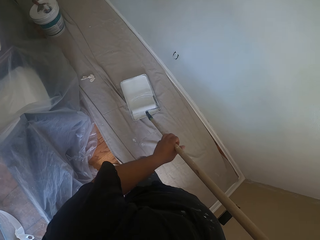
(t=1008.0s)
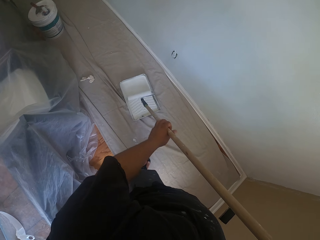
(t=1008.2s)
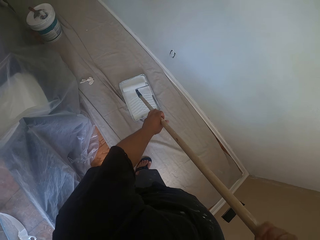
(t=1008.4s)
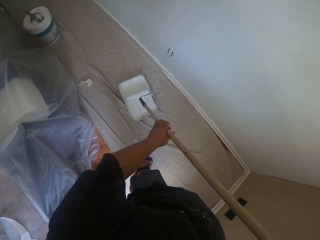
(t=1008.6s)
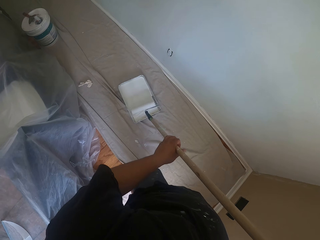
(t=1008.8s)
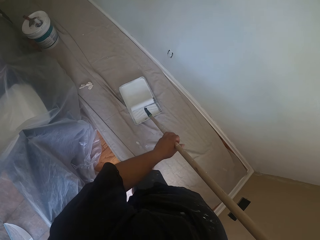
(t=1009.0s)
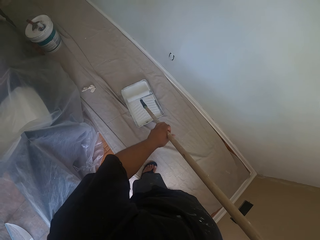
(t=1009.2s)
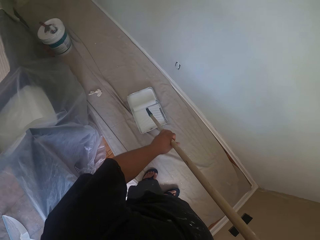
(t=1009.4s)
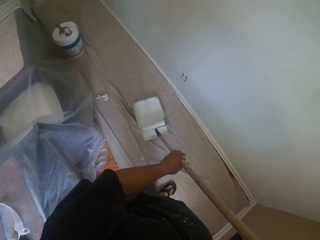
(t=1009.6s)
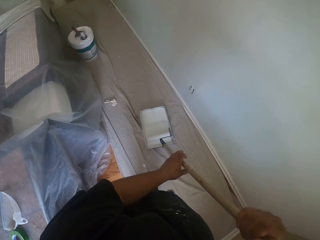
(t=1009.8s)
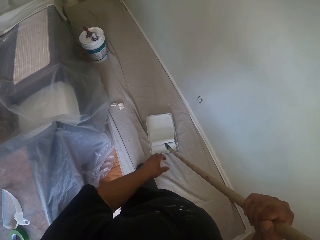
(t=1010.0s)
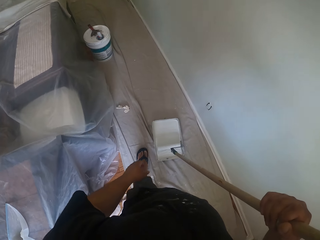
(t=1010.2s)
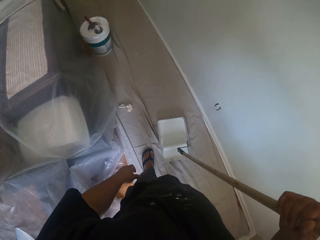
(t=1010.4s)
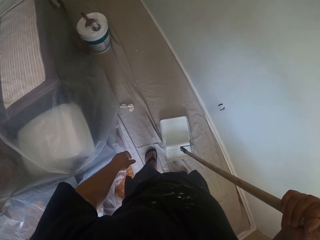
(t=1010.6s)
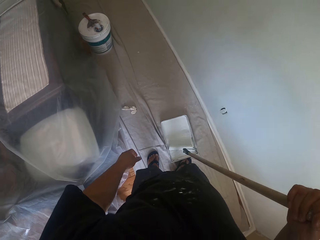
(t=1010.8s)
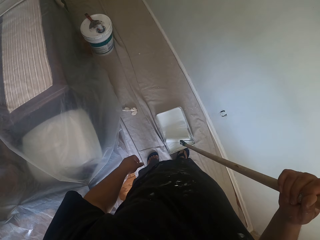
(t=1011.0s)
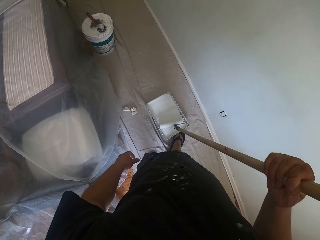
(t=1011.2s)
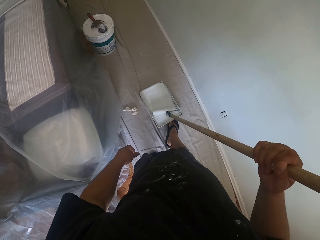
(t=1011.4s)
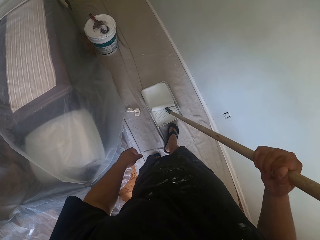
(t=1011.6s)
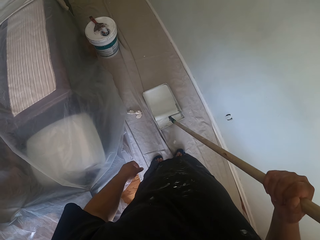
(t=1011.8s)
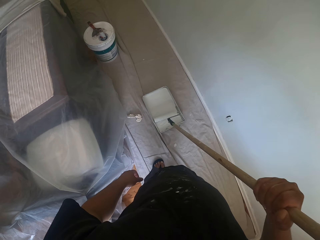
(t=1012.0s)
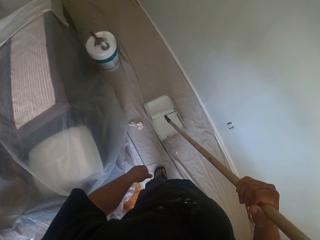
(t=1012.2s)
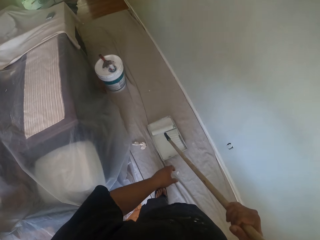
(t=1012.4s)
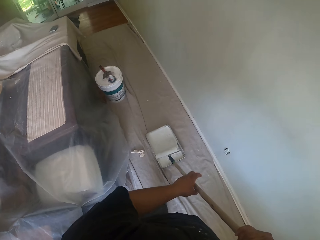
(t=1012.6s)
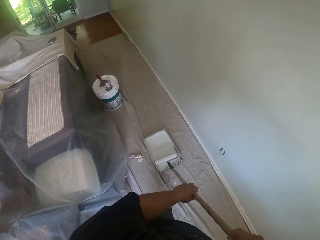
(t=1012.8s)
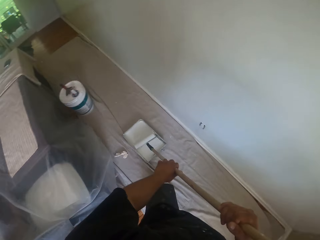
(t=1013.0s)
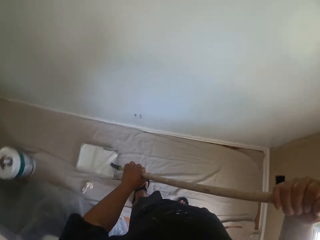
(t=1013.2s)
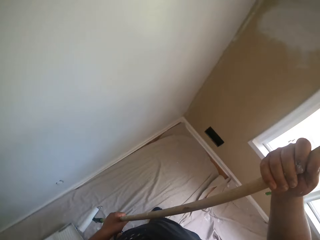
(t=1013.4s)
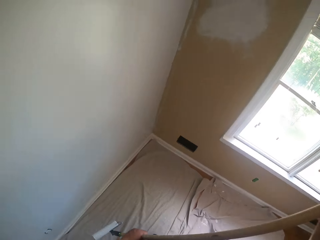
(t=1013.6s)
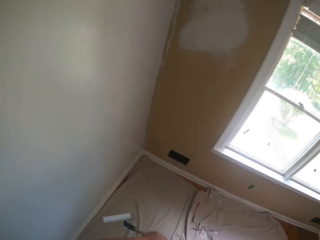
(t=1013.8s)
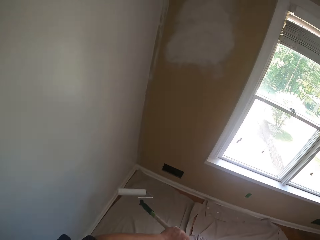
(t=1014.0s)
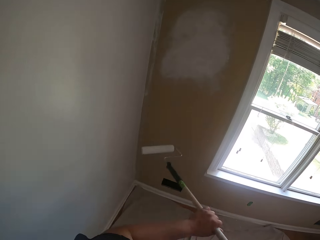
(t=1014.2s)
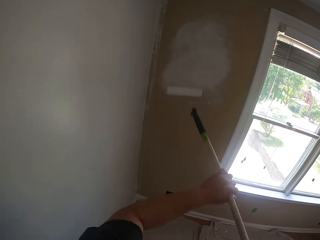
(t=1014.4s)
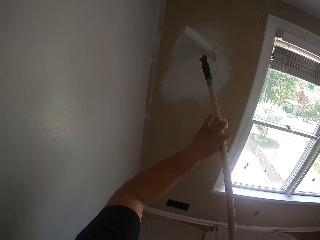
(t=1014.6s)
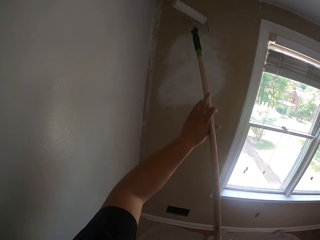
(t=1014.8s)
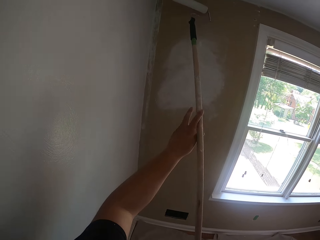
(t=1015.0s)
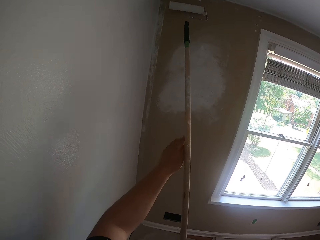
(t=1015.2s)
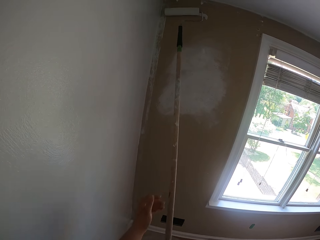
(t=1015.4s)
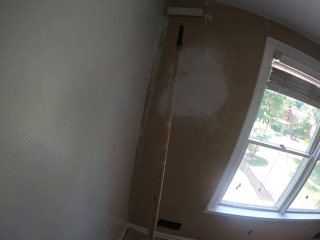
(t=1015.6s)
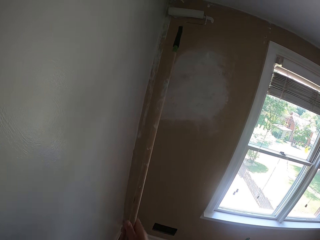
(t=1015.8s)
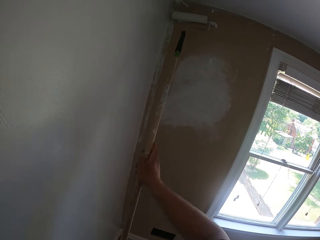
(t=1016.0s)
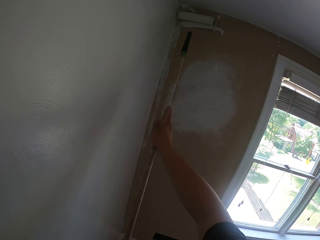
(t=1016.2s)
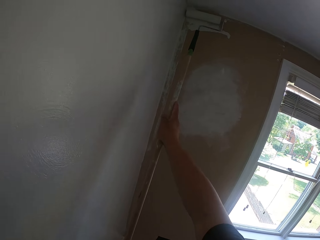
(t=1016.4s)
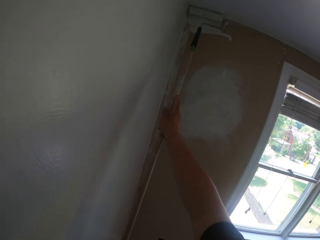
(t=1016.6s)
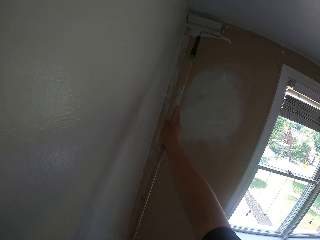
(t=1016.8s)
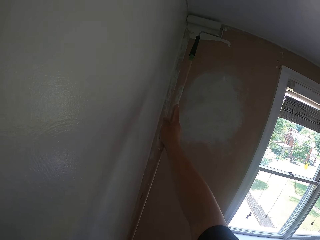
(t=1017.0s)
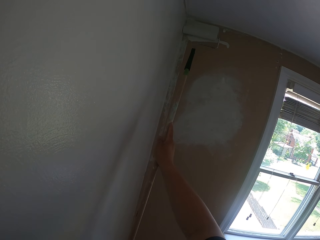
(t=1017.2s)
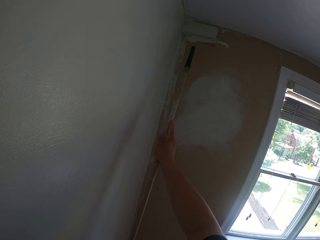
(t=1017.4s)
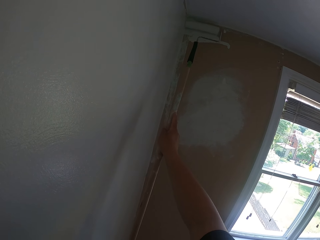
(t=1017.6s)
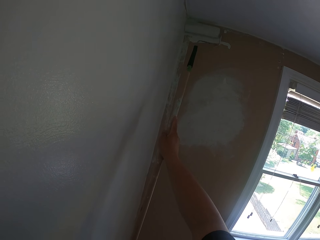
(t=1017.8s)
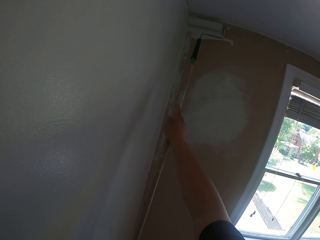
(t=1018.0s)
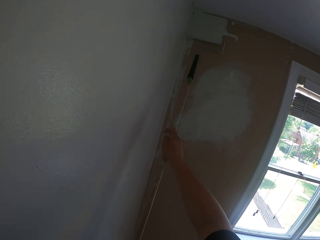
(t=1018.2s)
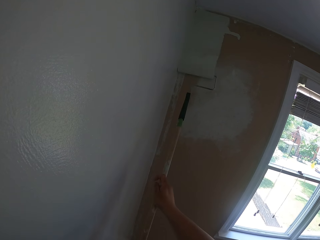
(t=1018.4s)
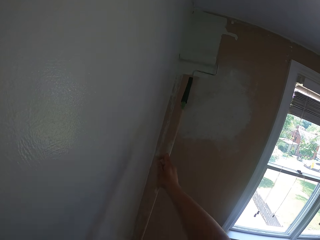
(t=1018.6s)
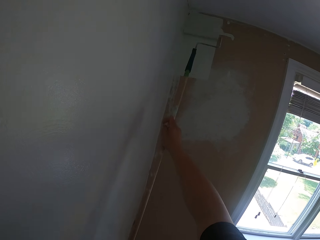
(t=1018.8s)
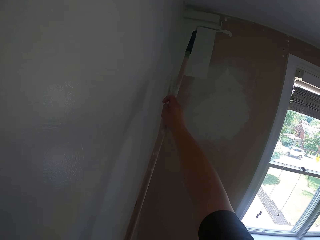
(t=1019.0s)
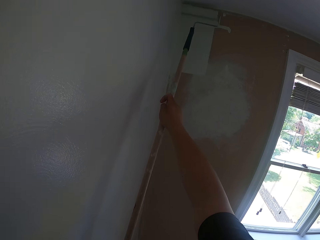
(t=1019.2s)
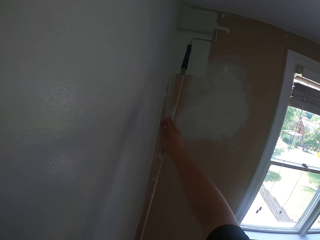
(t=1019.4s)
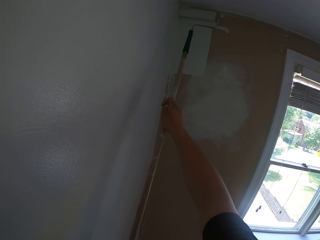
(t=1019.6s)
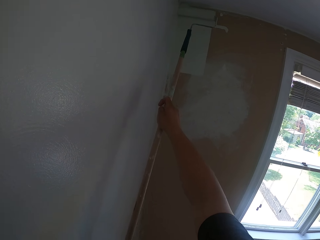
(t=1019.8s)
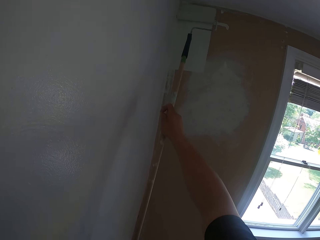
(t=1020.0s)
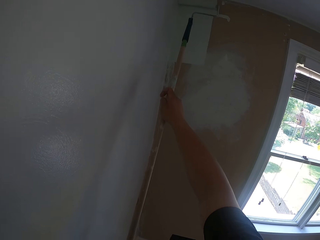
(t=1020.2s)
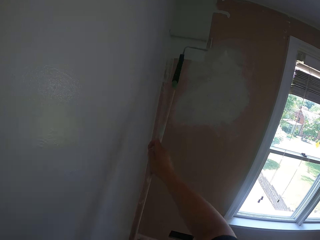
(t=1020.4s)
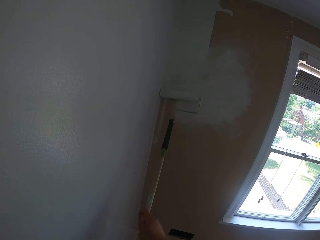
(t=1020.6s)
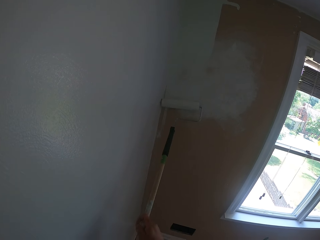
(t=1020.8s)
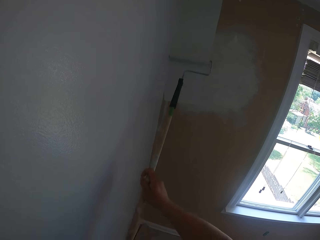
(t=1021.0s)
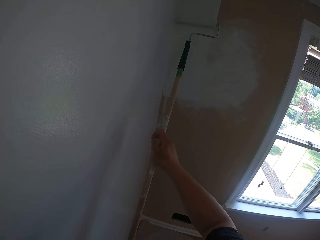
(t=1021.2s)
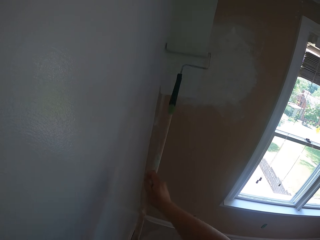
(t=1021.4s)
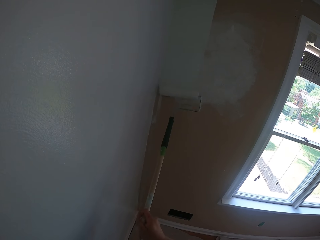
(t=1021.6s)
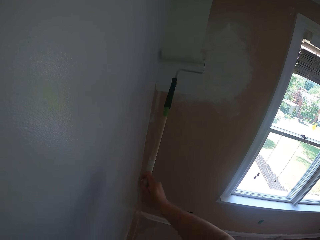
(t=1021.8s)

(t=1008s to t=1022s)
The camera wearer moves the paint container on the floor with his right leg. He holds the roller extension pole with his left hand. He rolls the roller brush inside the paint container on the floor. He turns to the right and lifts the roller. He paints another wall with the roller brush. He places the roller on the wall and moves his hand on the roller extension pole.

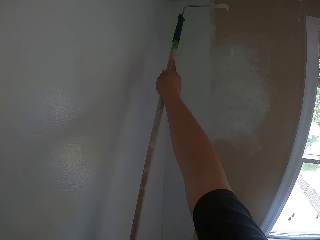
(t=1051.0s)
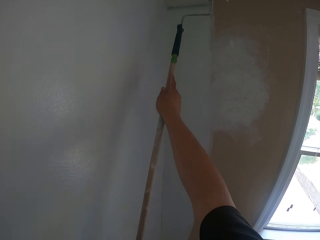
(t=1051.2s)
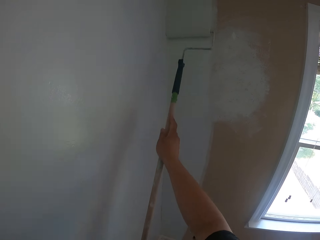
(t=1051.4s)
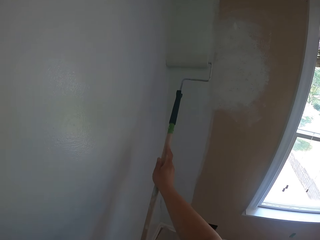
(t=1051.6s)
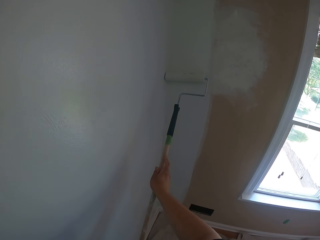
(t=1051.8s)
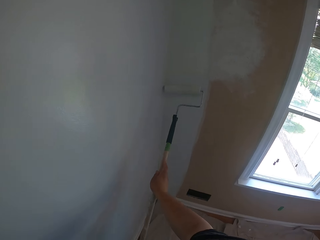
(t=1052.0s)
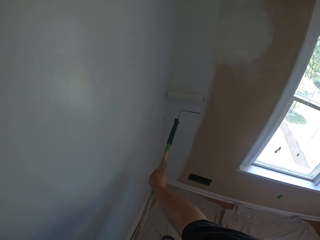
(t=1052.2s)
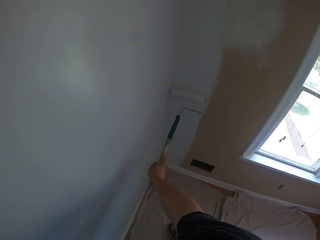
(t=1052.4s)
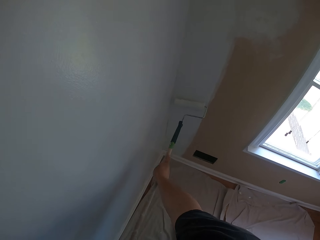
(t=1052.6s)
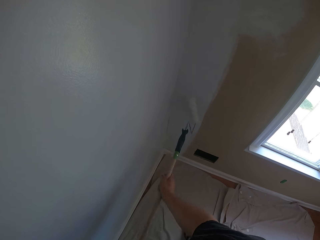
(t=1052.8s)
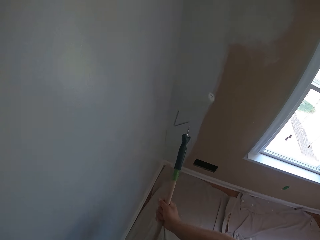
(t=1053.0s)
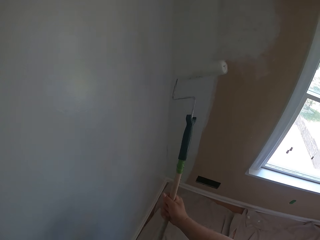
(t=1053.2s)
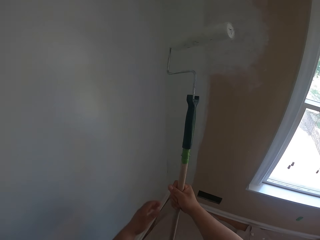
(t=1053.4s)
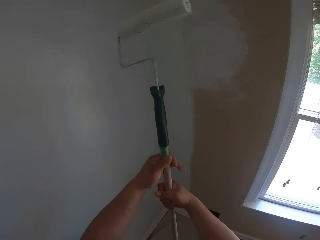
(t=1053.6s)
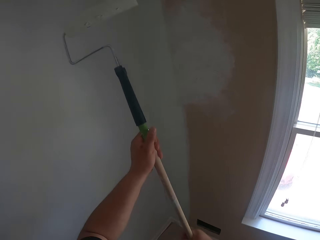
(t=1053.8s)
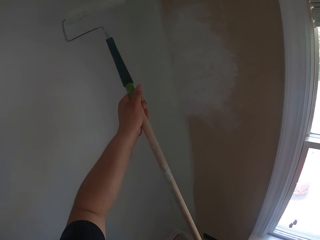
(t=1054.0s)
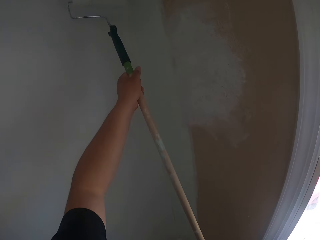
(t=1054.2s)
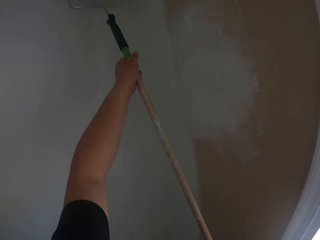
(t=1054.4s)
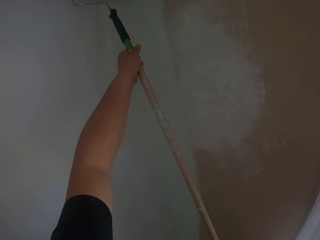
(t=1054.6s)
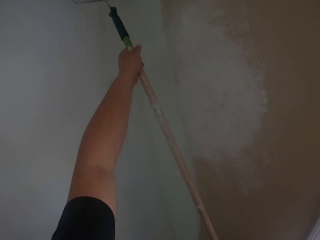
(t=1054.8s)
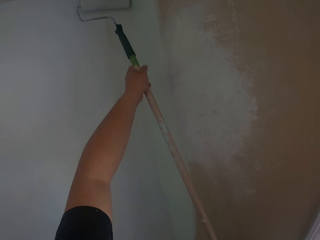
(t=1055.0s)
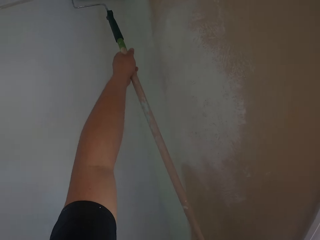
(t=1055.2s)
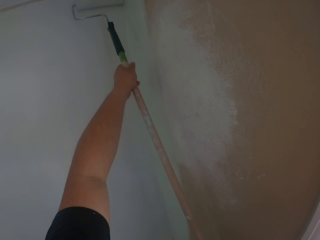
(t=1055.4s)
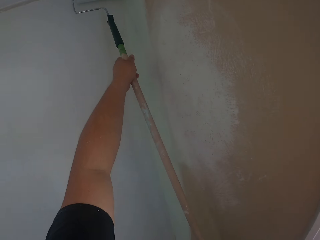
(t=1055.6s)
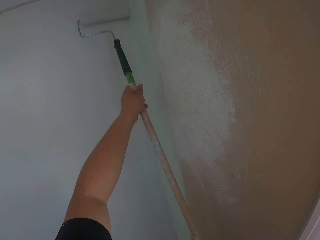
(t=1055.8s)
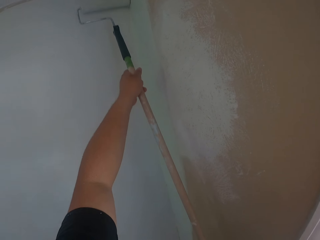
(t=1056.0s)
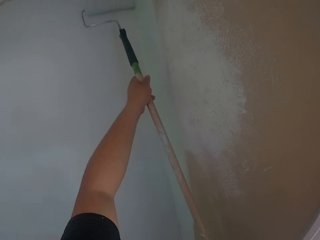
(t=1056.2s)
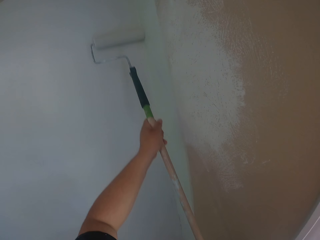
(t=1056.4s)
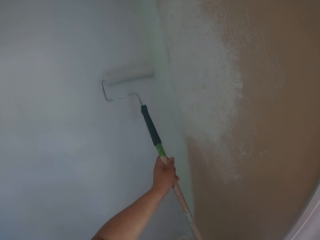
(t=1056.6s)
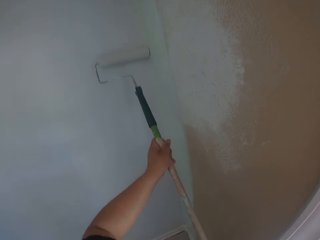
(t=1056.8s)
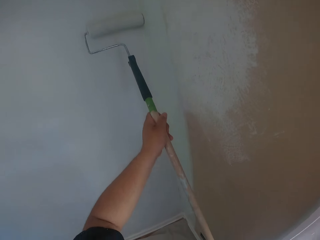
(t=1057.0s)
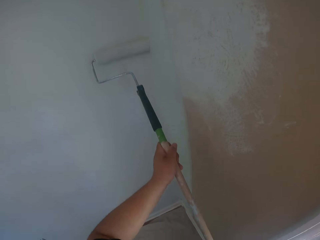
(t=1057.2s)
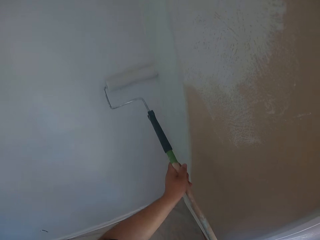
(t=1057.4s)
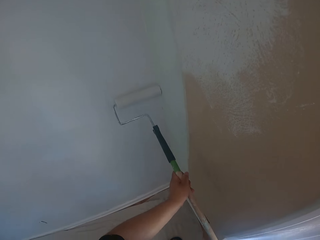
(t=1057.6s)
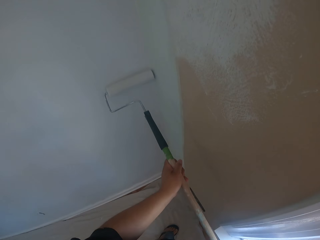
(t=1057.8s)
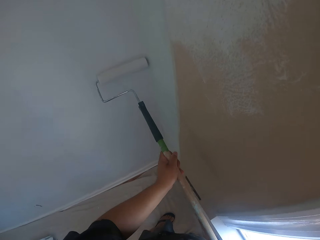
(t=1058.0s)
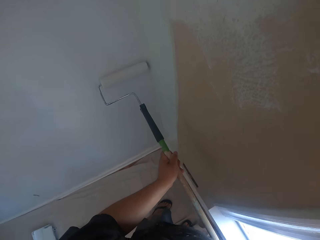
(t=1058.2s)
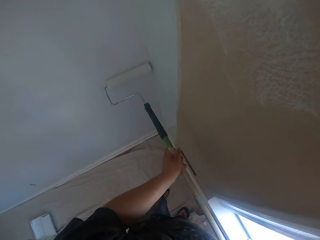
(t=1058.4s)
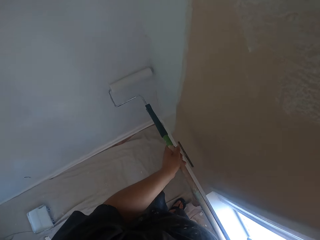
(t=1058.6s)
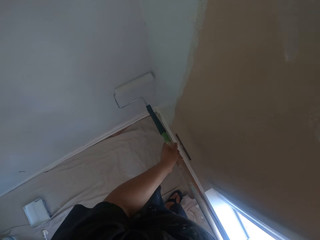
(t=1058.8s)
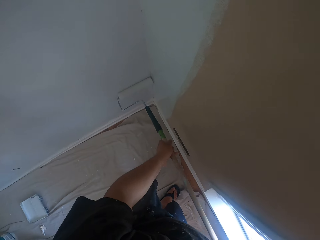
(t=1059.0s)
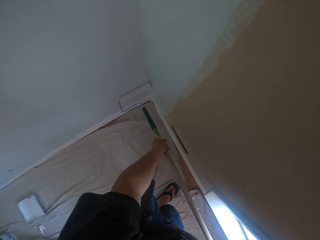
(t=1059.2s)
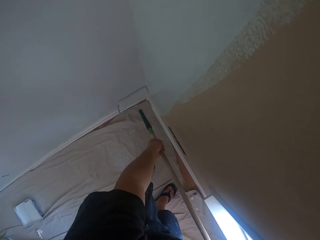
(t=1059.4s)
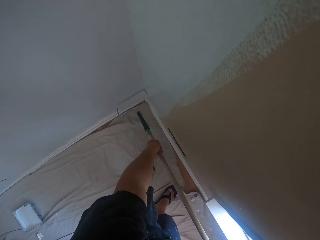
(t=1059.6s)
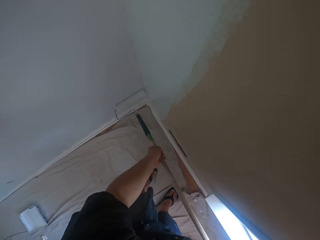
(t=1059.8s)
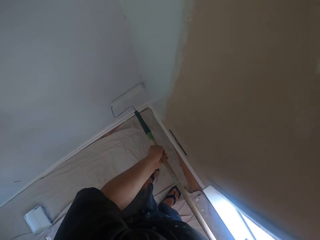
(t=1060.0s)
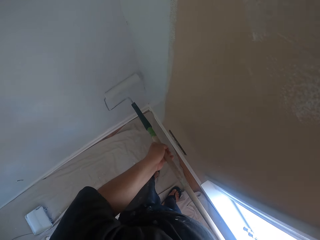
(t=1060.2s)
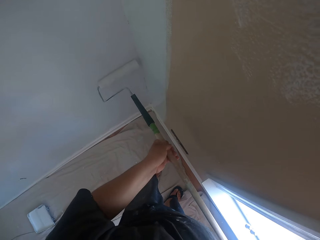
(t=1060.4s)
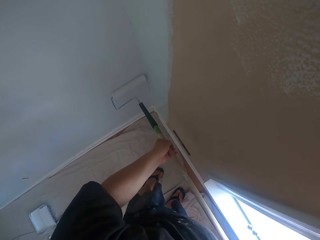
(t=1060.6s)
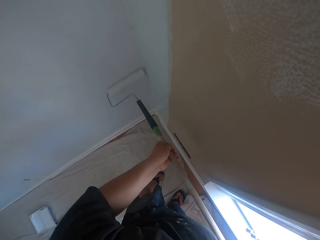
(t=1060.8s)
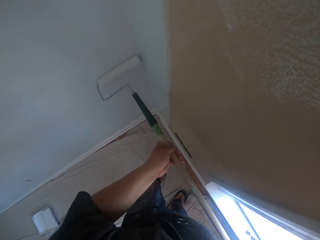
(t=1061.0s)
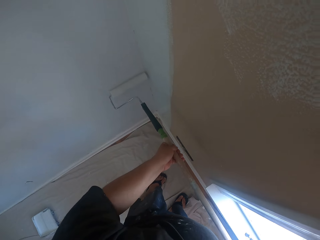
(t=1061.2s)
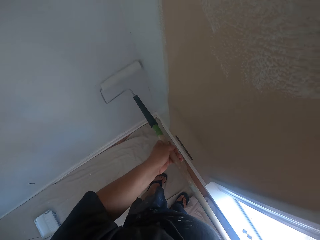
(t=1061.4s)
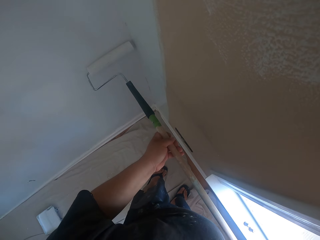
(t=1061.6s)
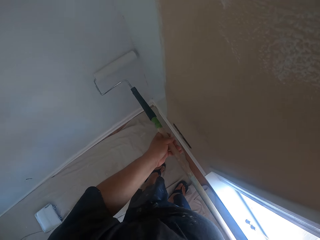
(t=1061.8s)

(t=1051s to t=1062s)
The camera wearer spins the roller. He lifts the roller. He holds the roller extension pole with his left hand. He paints the wall.
